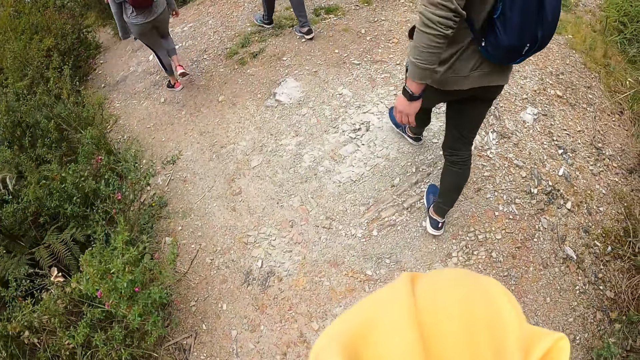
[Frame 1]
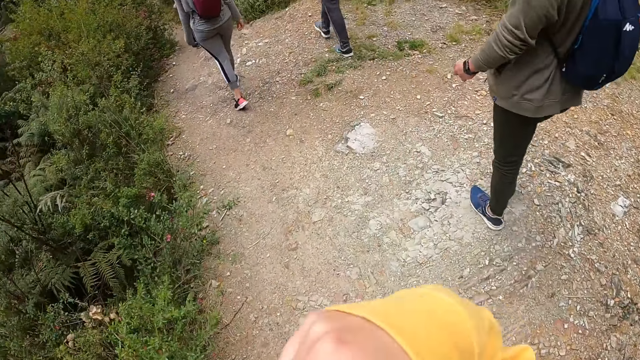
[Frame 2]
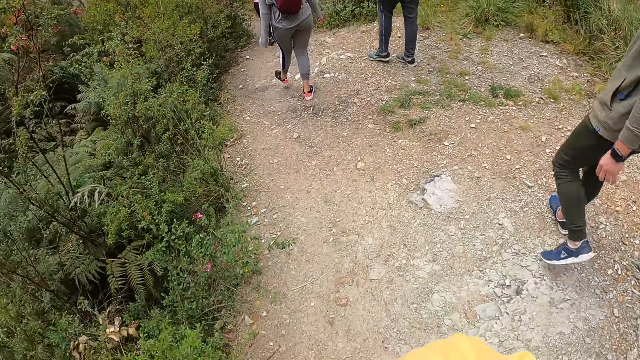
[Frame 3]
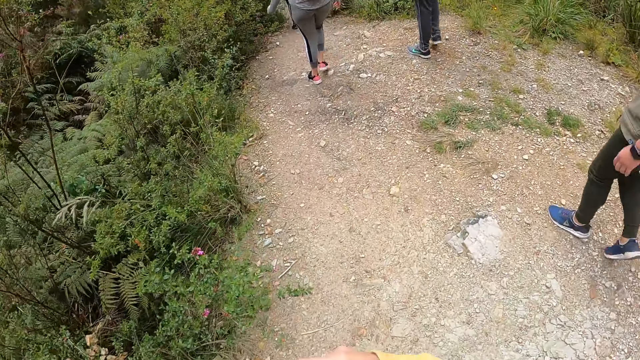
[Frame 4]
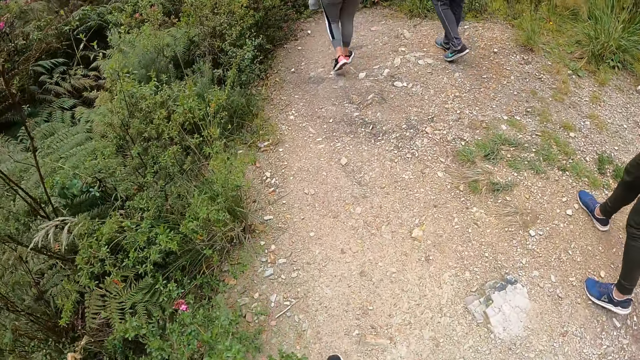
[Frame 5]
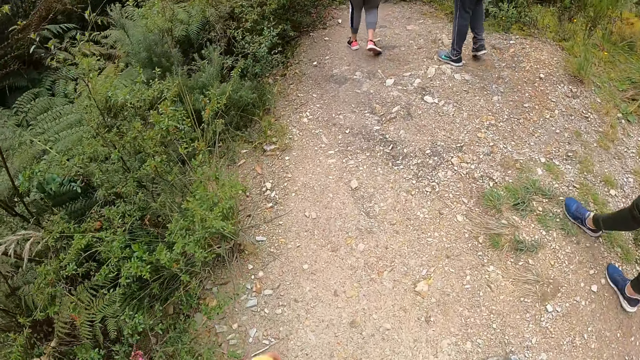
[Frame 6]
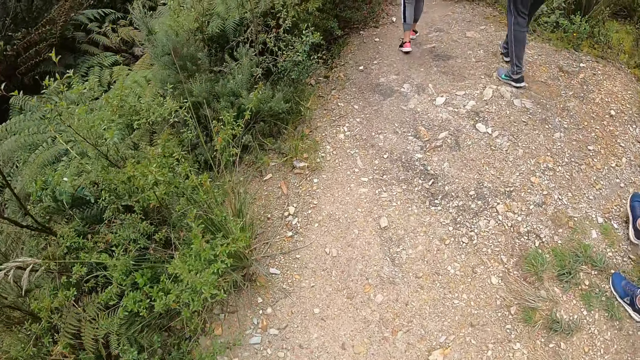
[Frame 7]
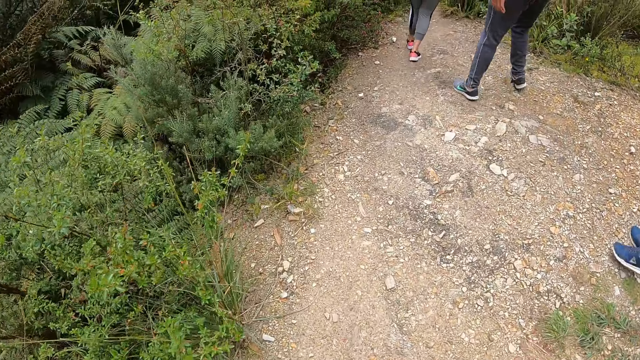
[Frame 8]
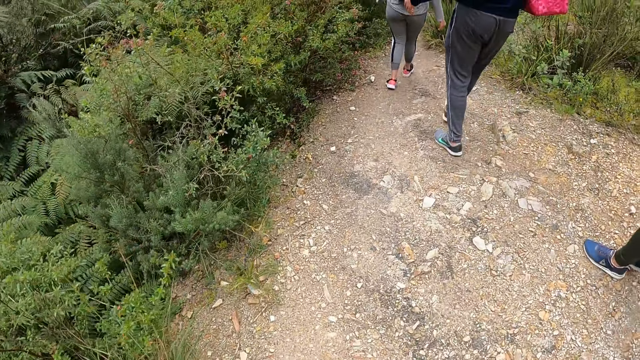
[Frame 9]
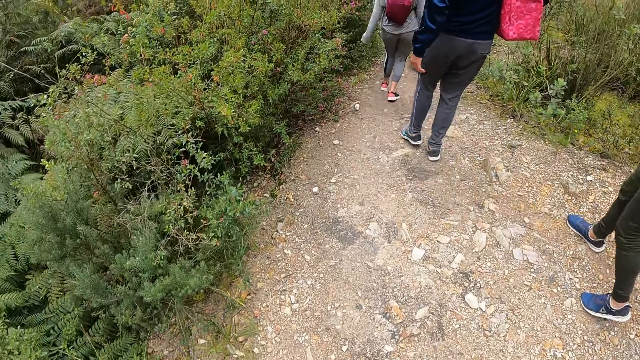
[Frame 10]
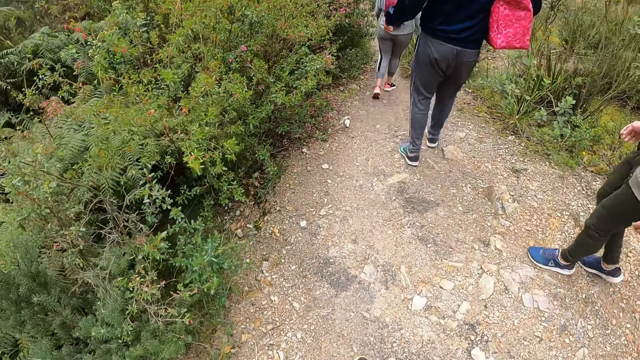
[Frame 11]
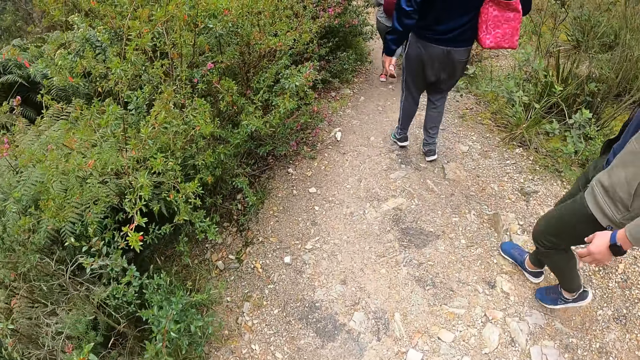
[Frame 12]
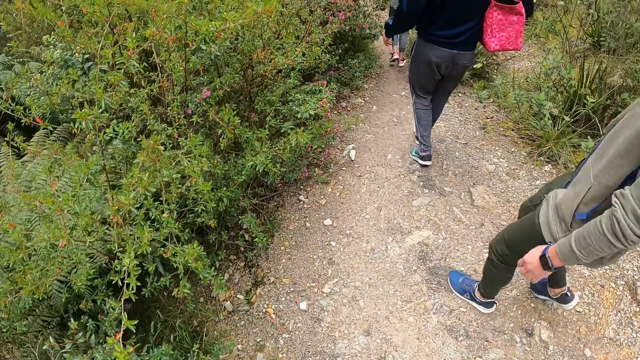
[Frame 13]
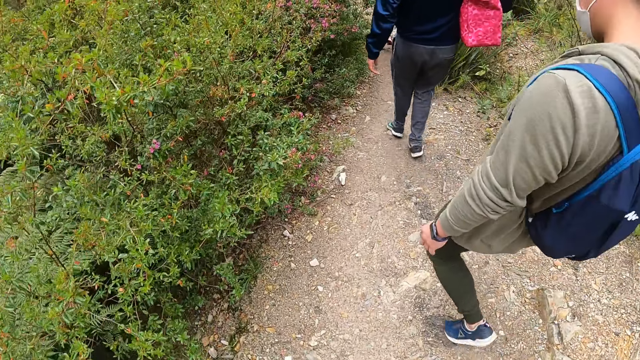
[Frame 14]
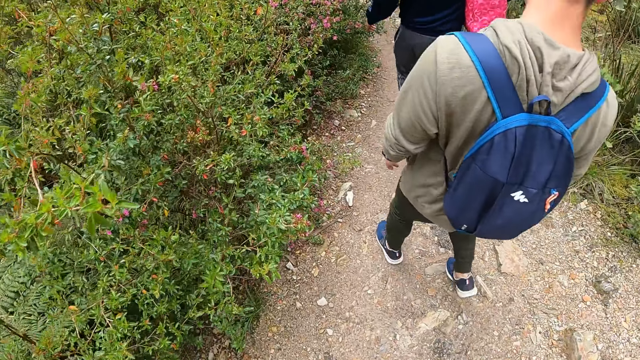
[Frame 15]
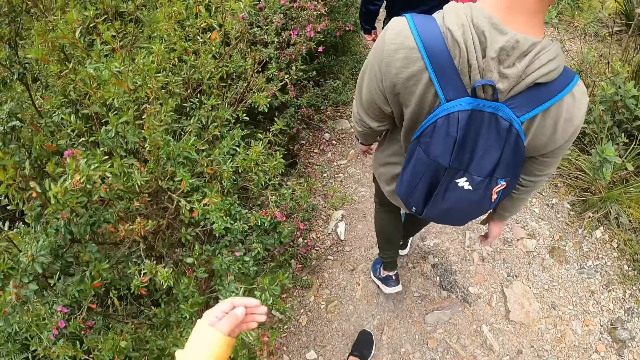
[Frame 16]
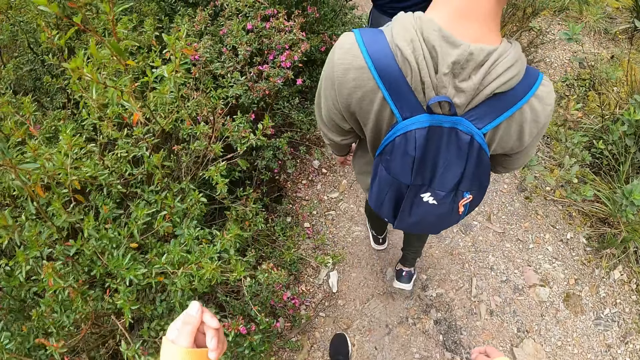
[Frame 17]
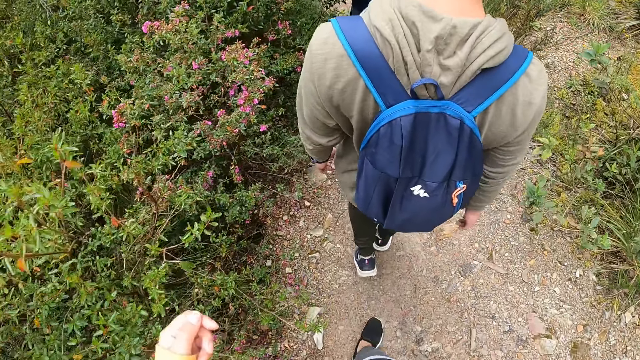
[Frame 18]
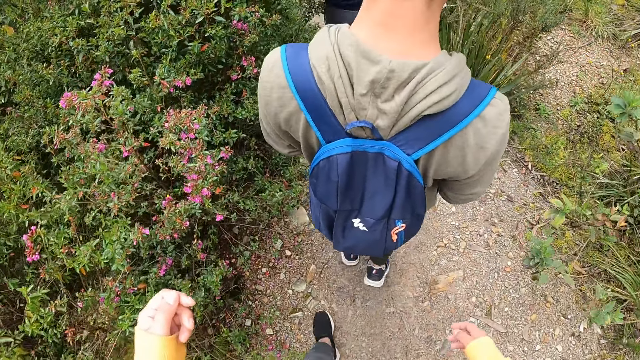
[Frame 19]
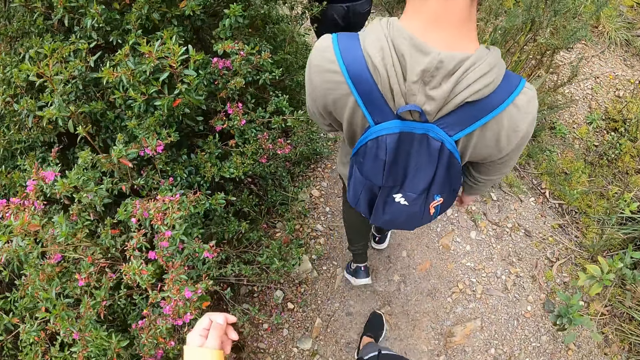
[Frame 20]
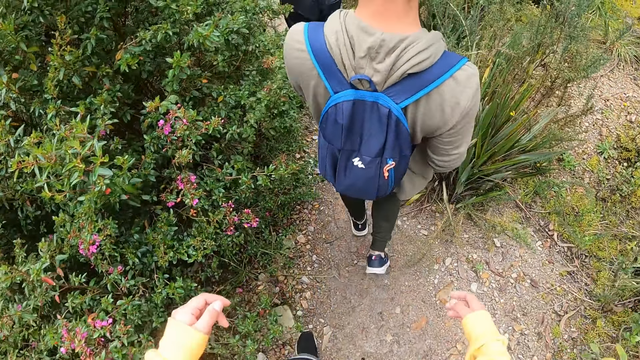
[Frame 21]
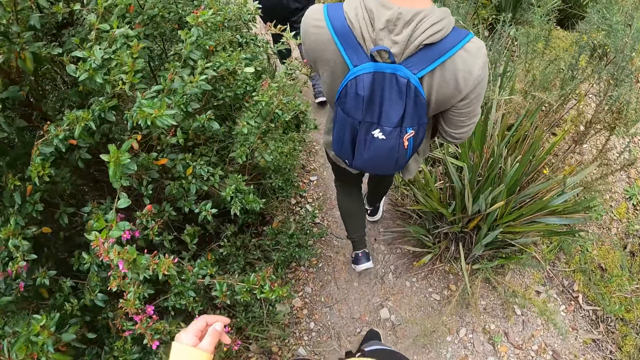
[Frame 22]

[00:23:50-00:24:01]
The camera wearer lifts his hand. He walks in the area.

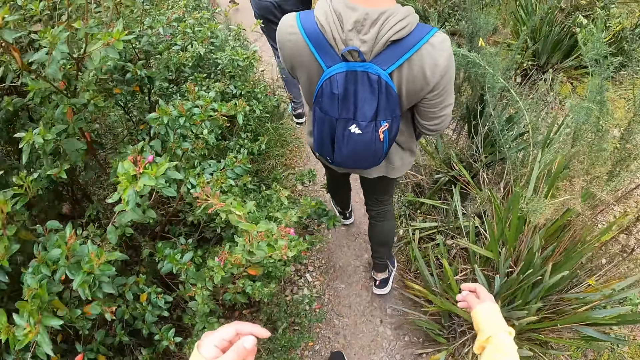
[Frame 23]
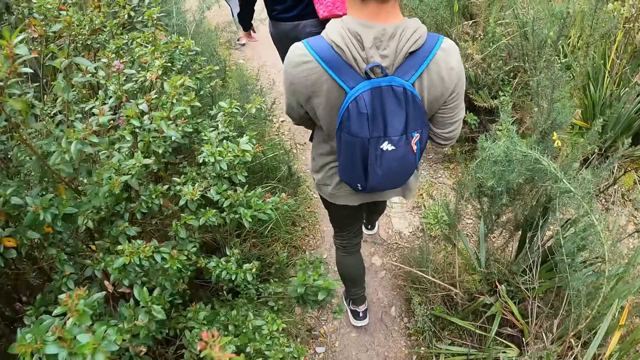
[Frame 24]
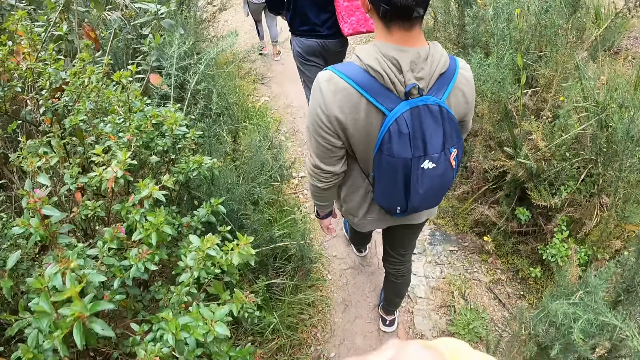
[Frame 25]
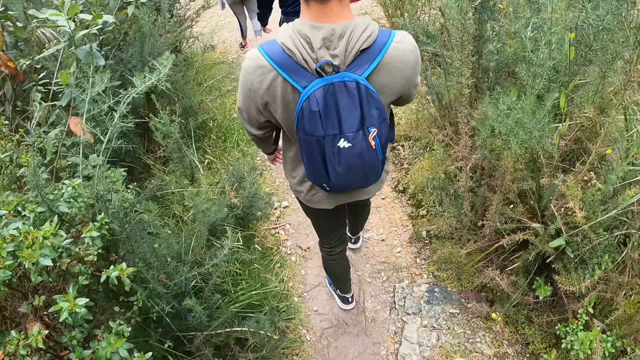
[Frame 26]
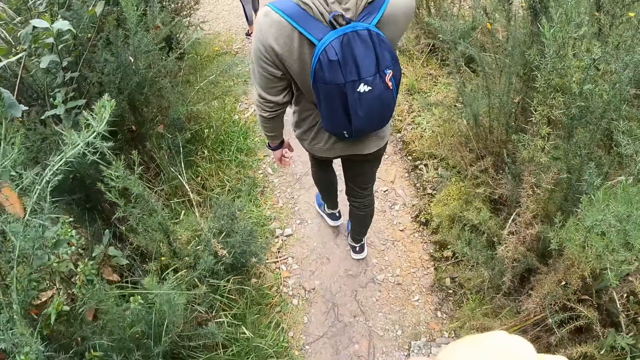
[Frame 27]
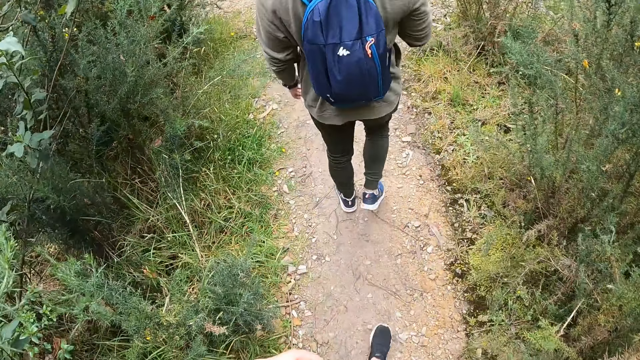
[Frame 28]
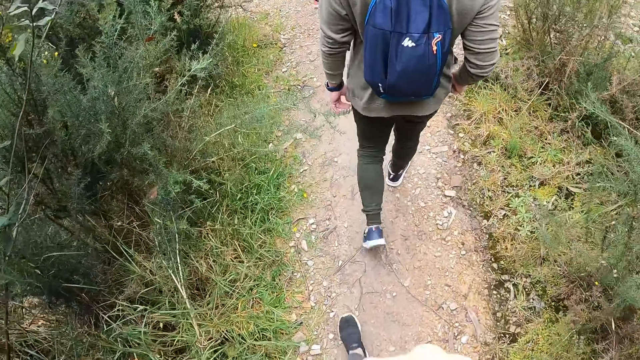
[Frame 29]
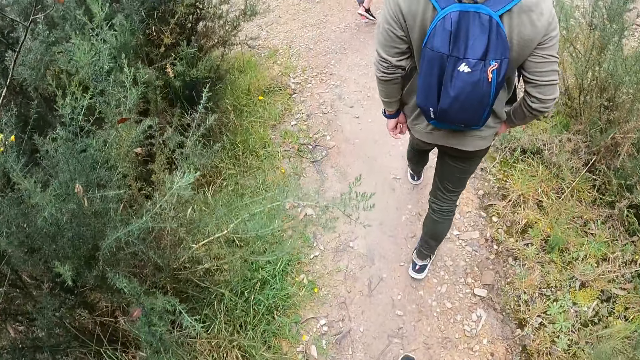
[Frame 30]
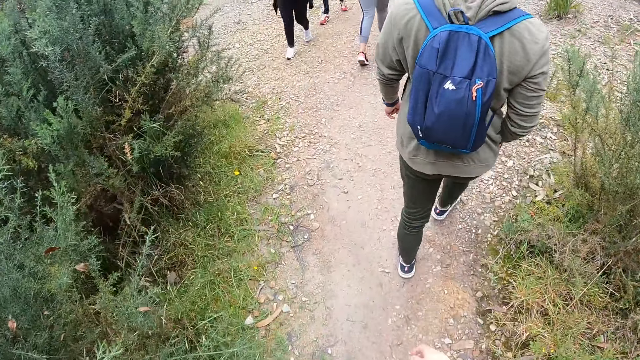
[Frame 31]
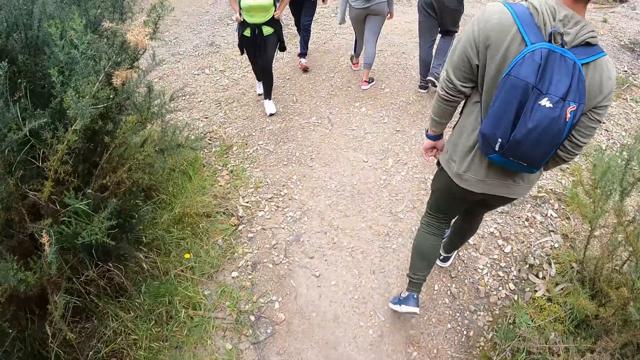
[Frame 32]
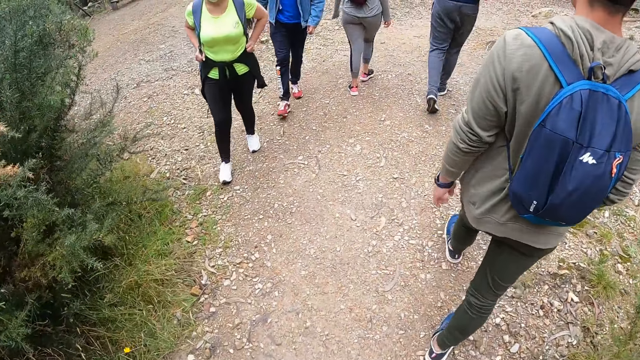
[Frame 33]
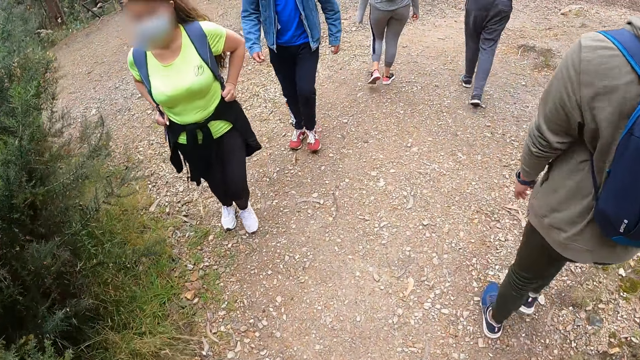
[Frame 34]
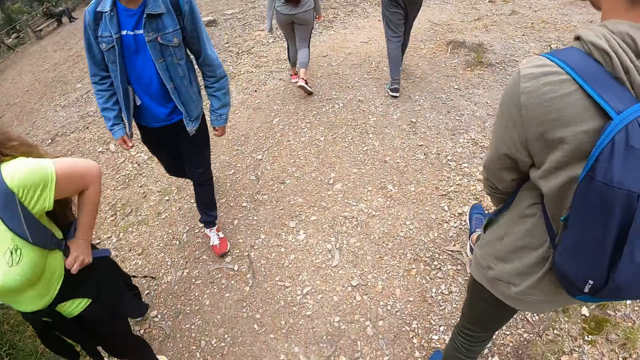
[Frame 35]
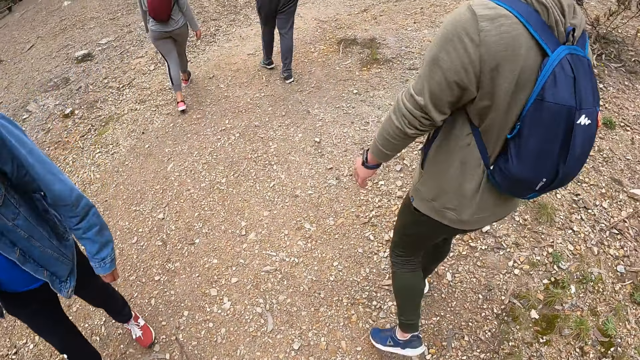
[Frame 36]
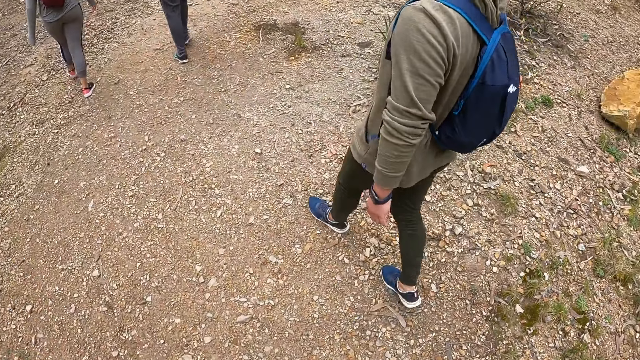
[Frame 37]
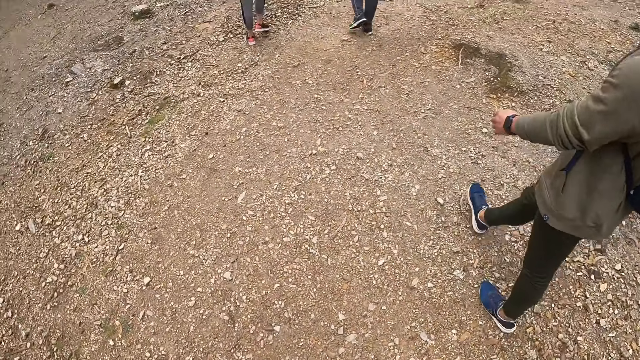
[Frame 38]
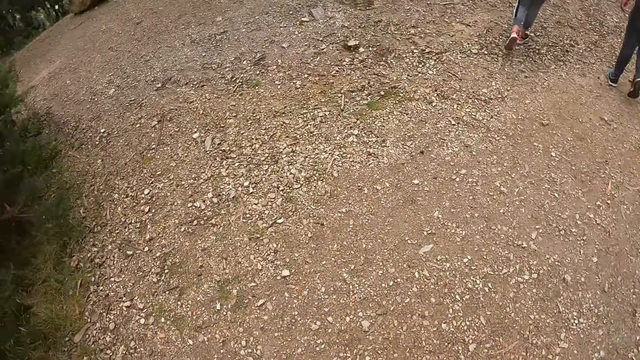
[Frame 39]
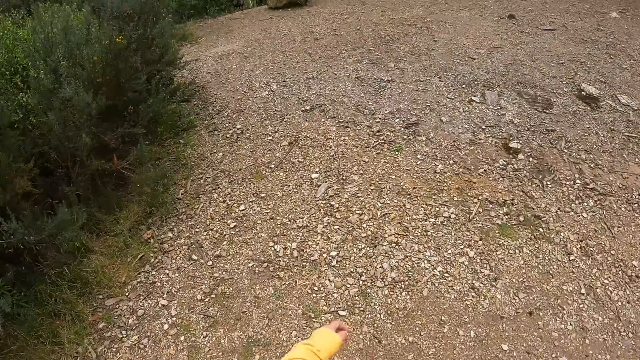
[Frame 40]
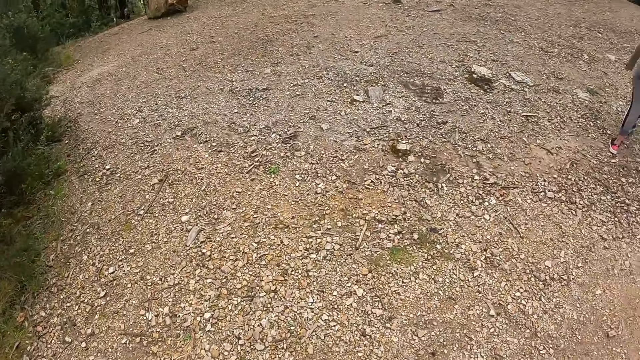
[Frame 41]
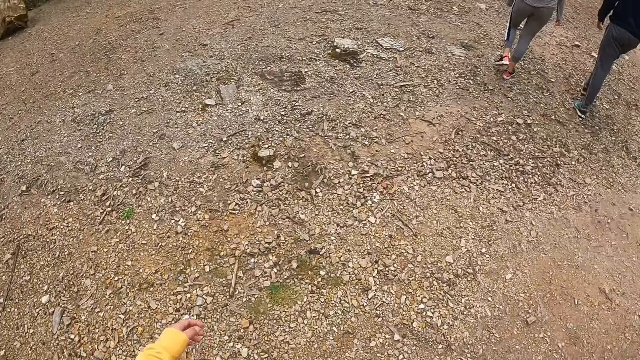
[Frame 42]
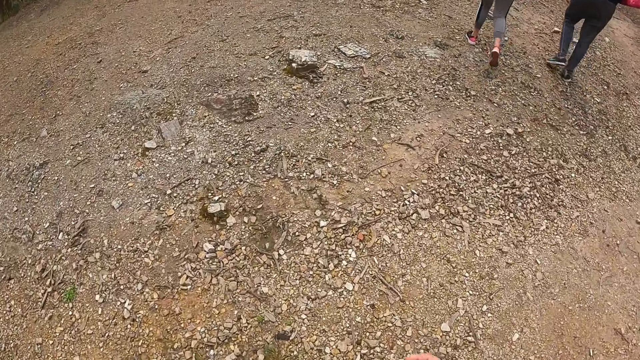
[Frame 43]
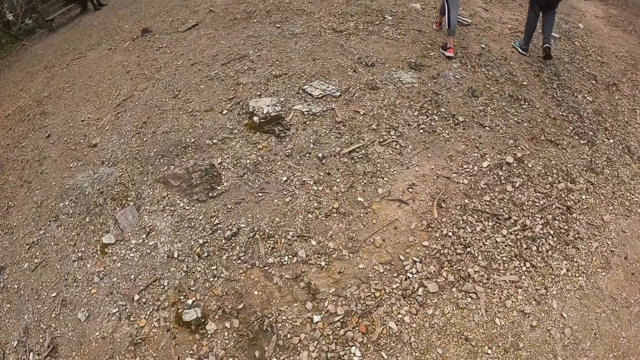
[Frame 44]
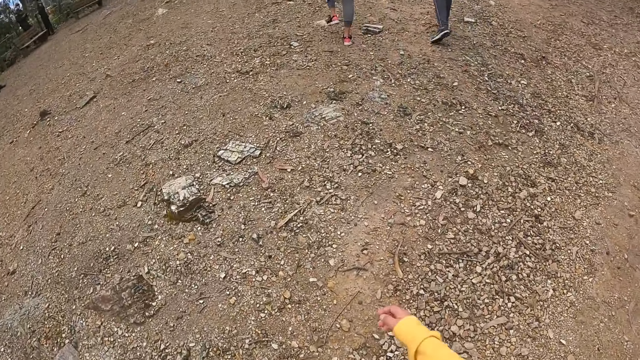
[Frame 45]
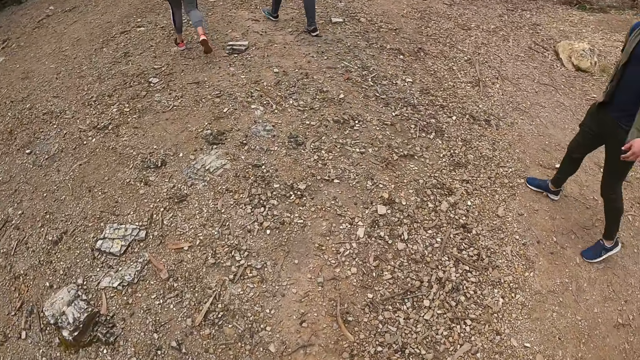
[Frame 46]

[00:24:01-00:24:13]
A woman walks past the camera wearer. A man walks past the camera wearer.
